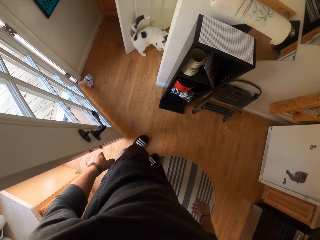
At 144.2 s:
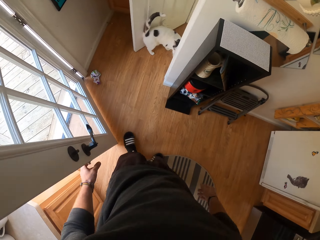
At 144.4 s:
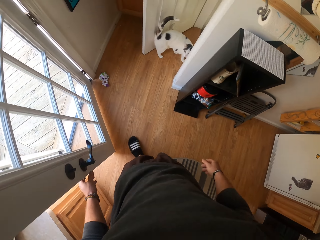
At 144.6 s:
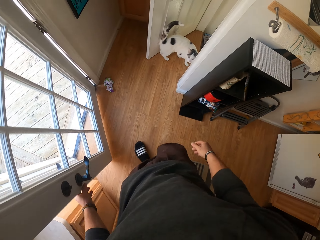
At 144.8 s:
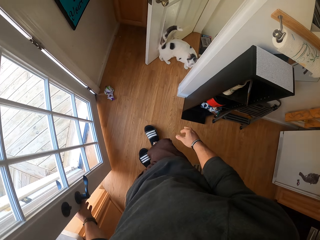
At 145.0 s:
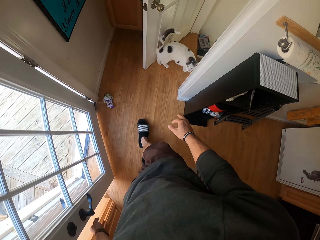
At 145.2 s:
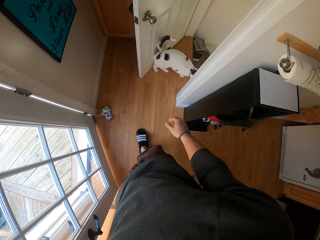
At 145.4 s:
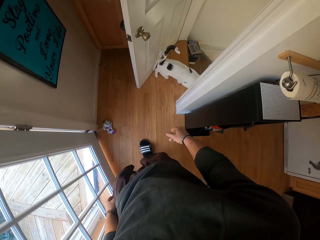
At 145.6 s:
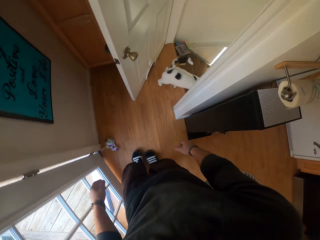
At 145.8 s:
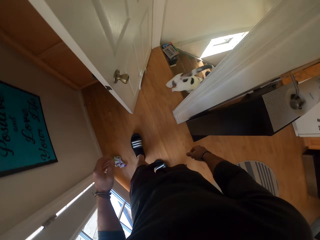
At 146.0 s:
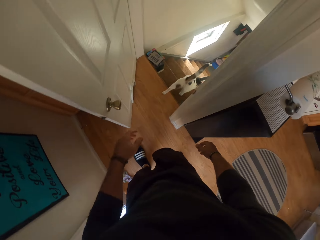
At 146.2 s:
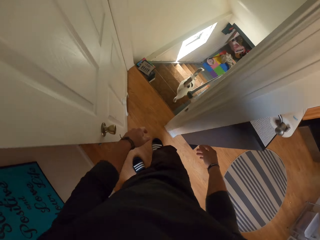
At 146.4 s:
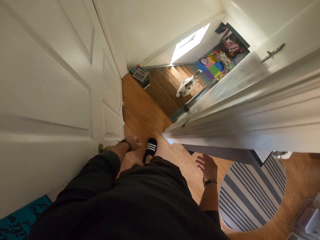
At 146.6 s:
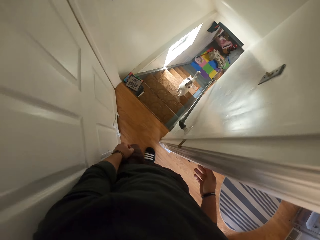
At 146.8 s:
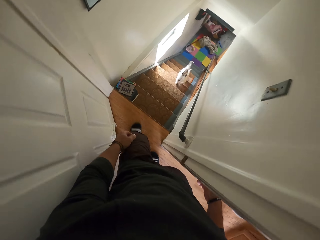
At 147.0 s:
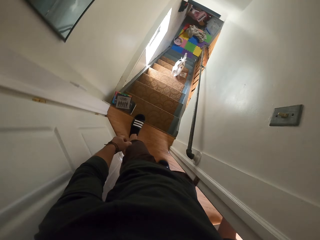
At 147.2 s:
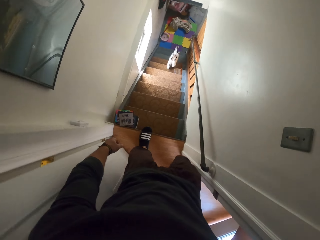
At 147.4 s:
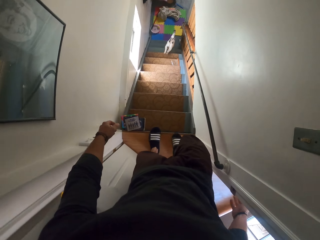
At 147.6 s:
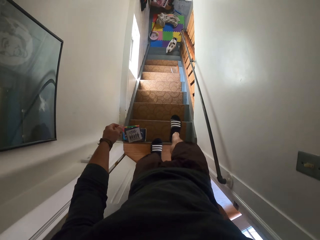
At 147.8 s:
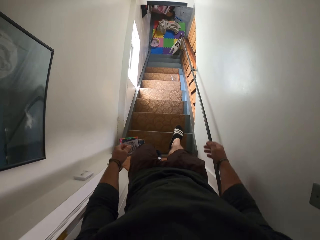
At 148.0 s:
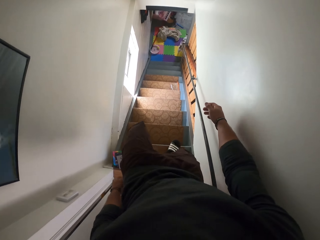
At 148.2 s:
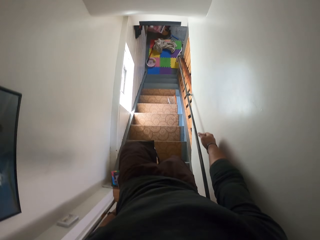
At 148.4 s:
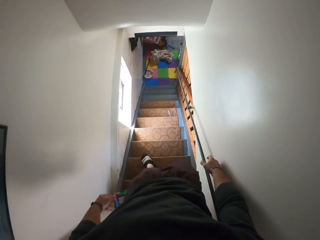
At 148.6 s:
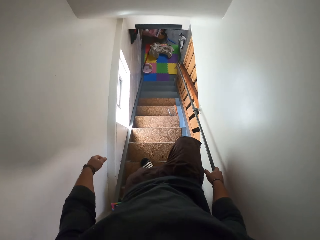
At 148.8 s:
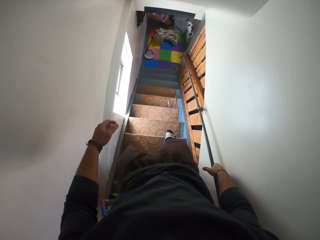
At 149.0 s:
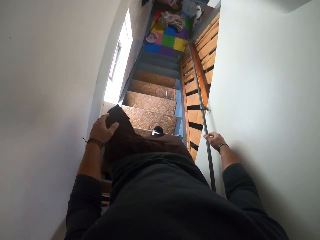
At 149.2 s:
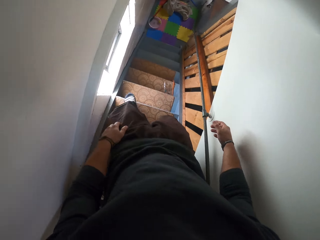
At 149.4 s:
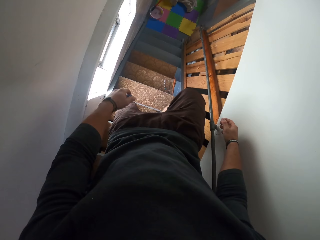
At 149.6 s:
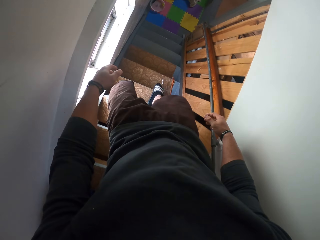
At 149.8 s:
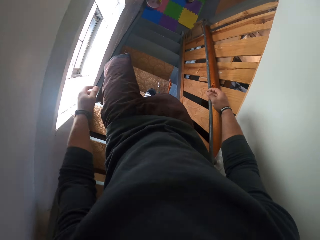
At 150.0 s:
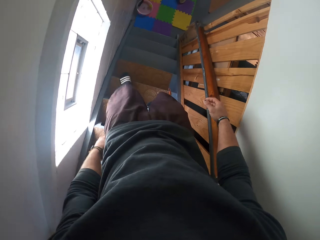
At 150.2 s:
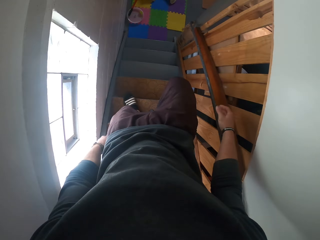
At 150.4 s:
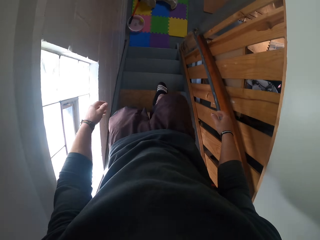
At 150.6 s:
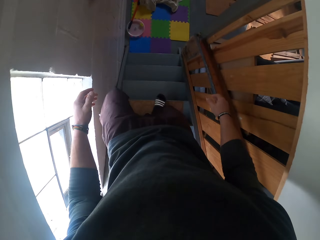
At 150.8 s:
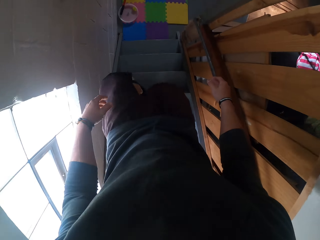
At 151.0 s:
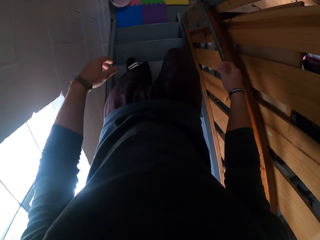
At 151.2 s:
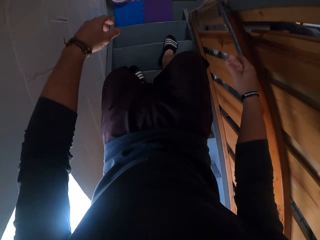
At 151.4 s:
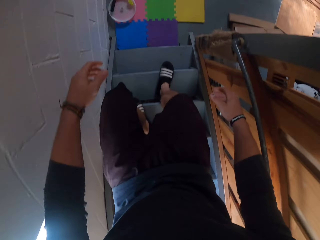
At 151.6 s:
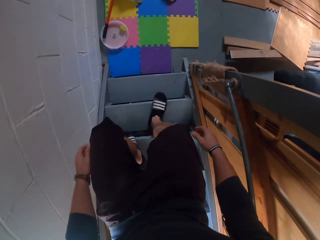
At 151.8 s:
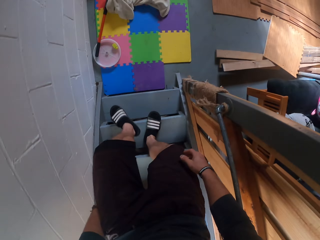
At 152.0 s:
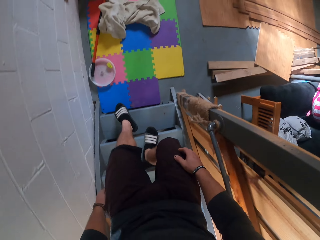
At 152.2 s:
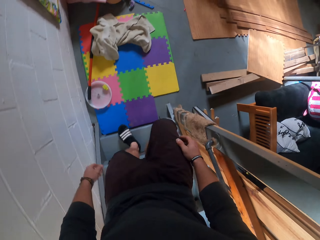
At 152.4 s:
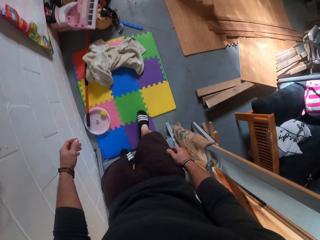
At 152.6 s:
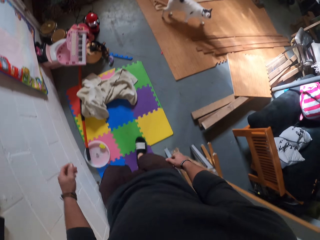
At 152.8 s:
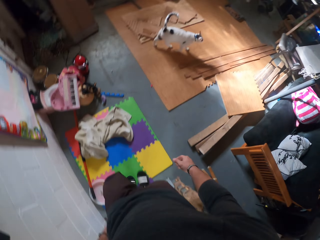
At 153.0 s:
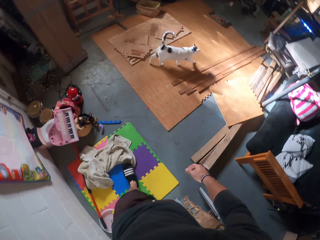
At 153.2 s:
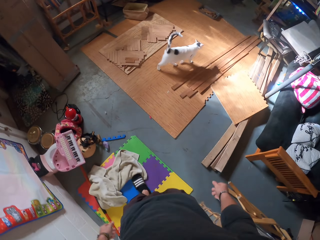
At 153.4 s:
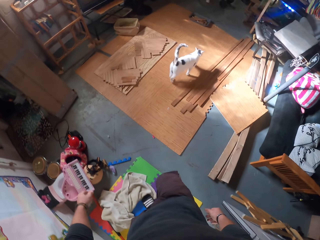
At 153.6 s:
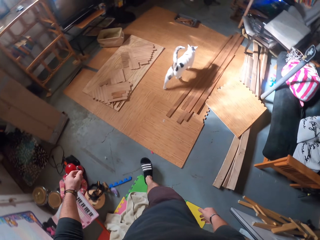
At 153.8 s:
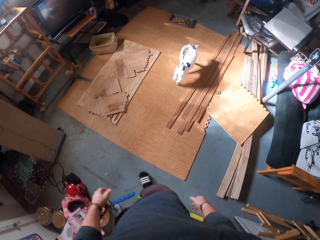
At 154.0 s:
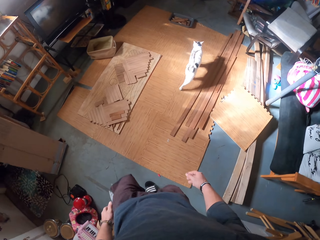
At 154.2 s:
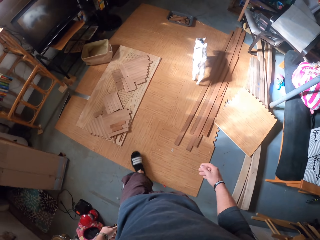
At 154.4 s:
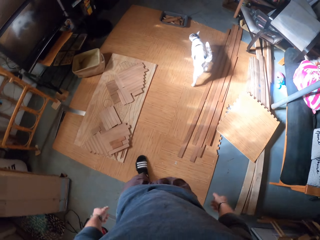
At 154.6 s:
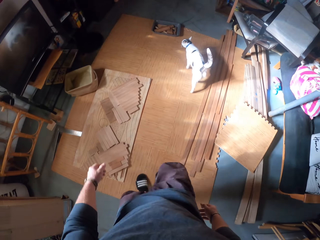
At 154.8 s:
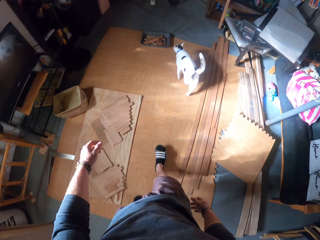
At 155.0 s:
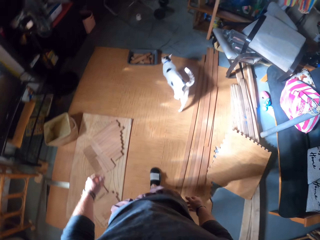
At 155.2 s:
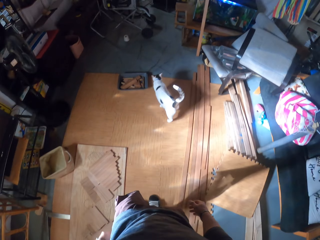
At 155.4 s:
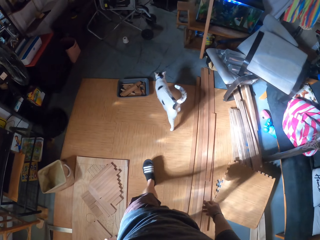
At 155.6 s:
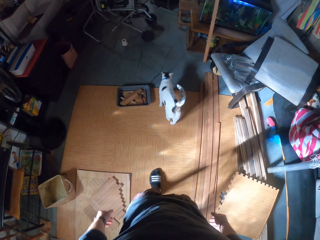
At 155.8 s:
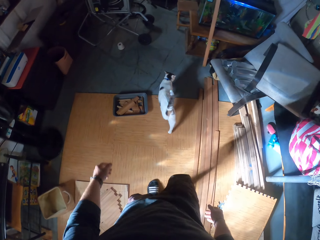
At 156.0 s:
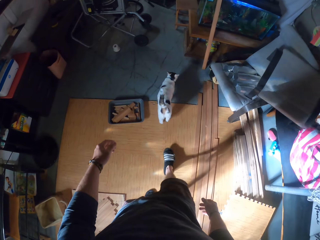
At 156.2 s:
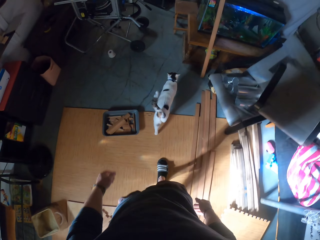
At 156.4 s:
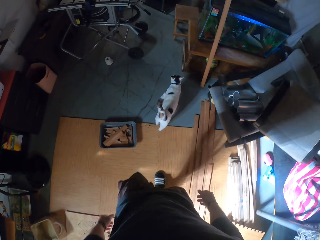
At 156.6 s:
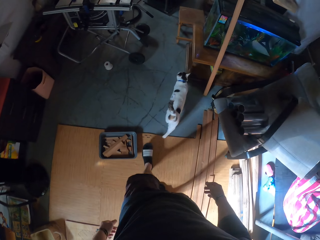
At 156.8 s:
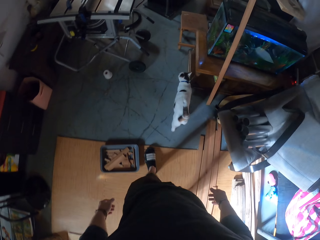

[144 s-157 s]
The camera wearer walks around. The cat goes down the stairs. The camera wearer goes down the stairs. They walk around.

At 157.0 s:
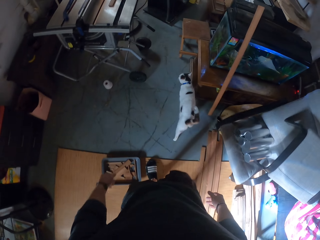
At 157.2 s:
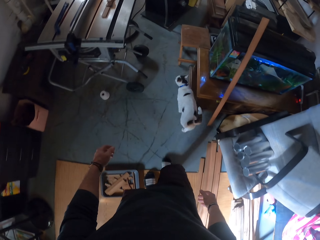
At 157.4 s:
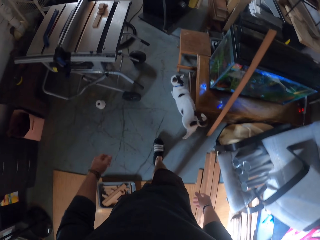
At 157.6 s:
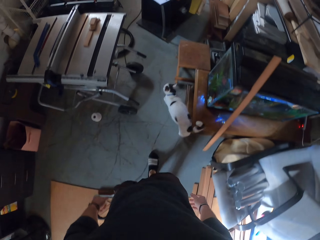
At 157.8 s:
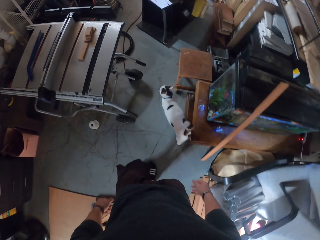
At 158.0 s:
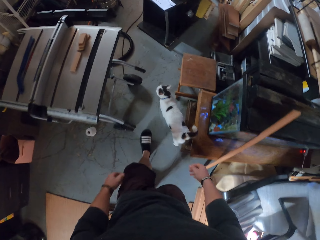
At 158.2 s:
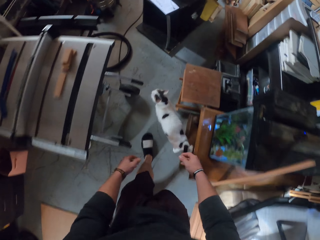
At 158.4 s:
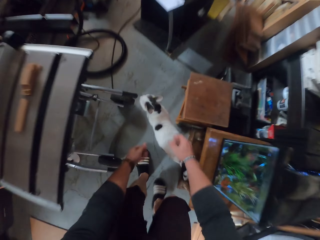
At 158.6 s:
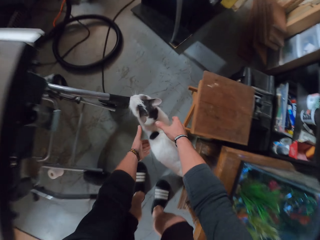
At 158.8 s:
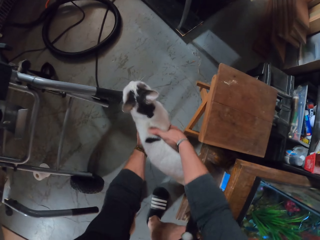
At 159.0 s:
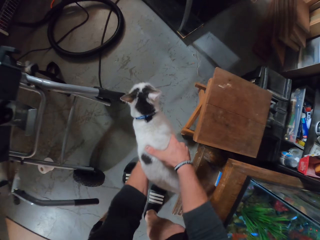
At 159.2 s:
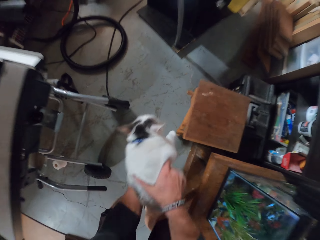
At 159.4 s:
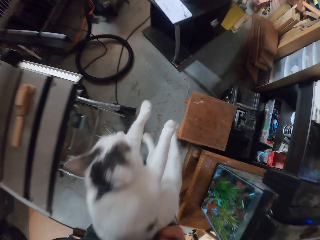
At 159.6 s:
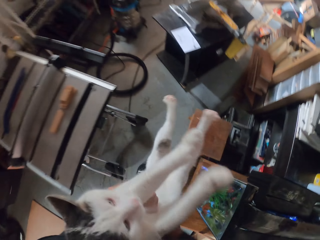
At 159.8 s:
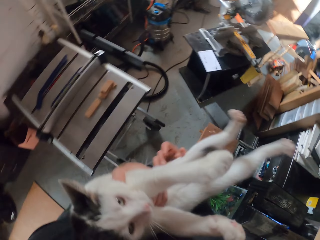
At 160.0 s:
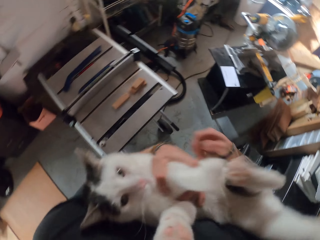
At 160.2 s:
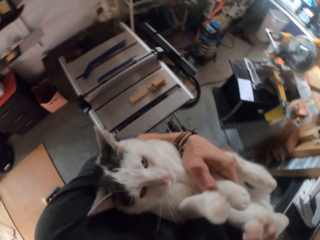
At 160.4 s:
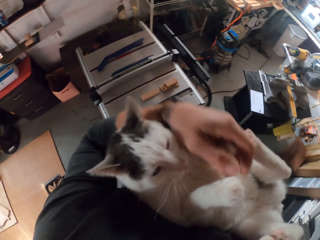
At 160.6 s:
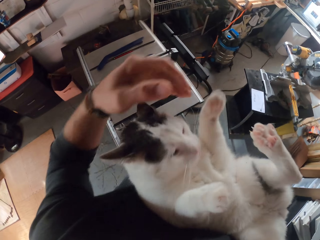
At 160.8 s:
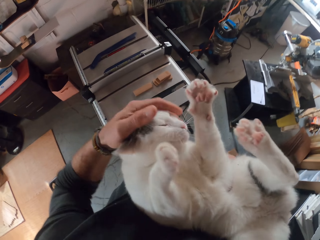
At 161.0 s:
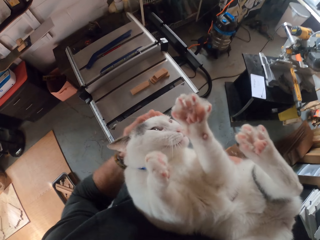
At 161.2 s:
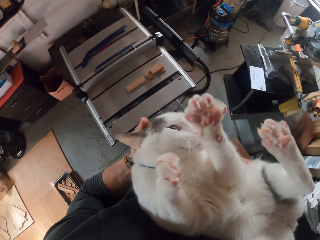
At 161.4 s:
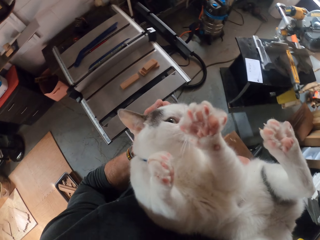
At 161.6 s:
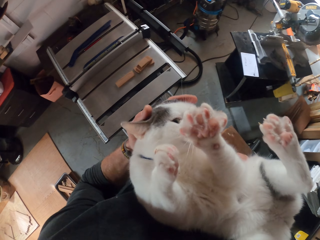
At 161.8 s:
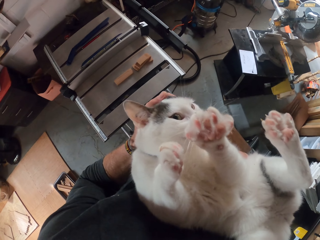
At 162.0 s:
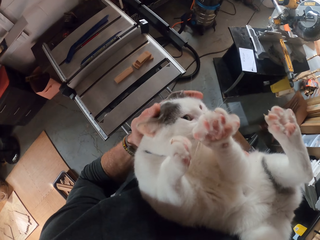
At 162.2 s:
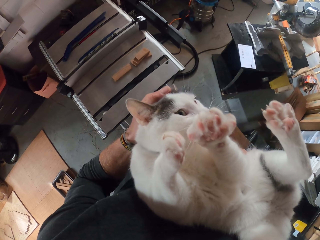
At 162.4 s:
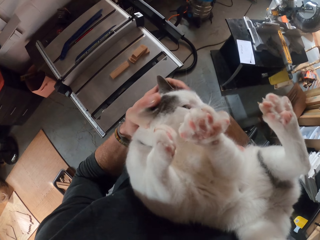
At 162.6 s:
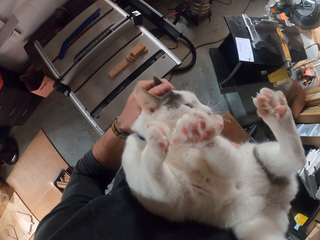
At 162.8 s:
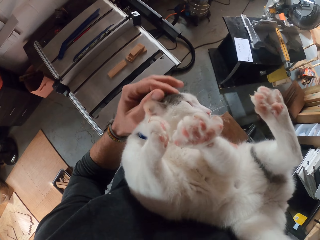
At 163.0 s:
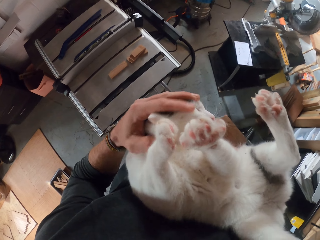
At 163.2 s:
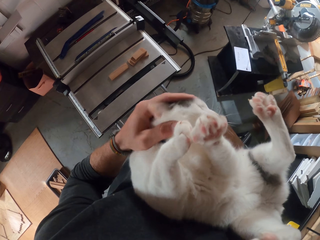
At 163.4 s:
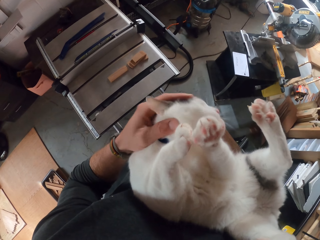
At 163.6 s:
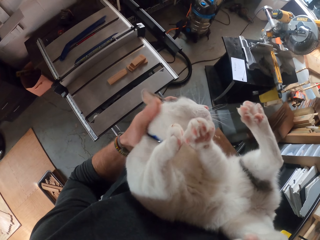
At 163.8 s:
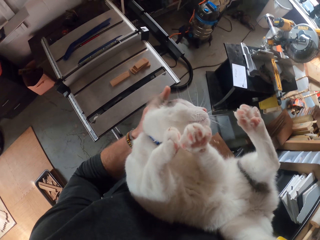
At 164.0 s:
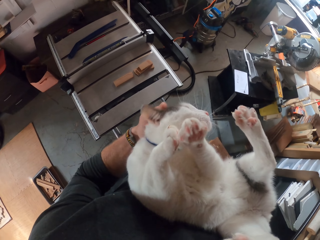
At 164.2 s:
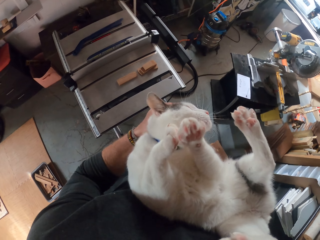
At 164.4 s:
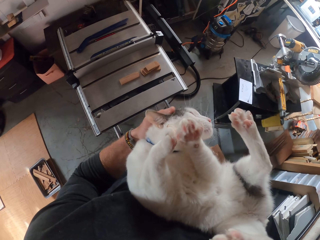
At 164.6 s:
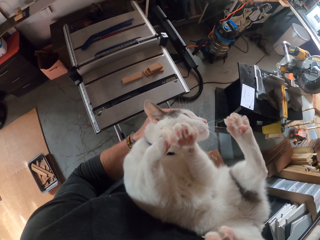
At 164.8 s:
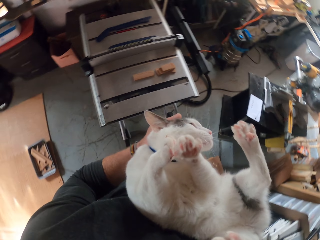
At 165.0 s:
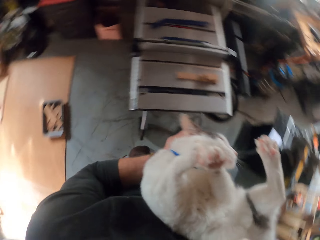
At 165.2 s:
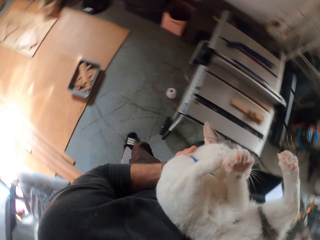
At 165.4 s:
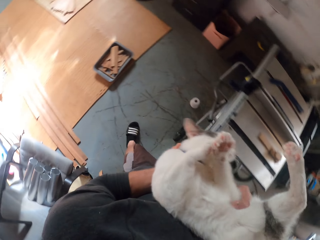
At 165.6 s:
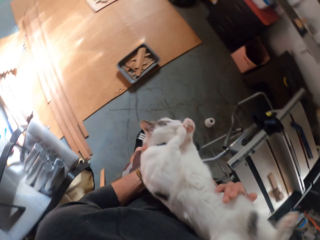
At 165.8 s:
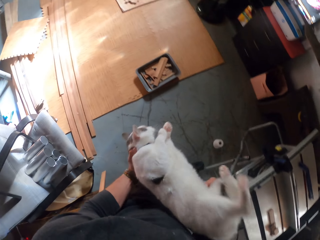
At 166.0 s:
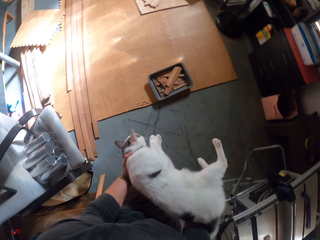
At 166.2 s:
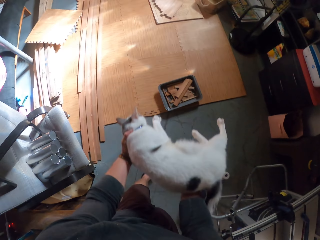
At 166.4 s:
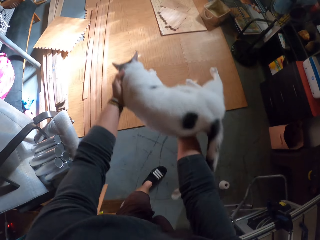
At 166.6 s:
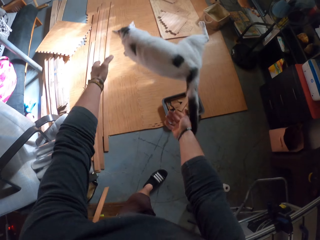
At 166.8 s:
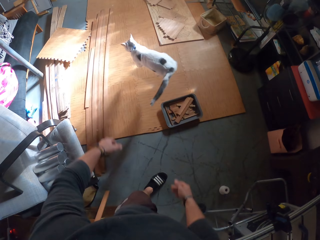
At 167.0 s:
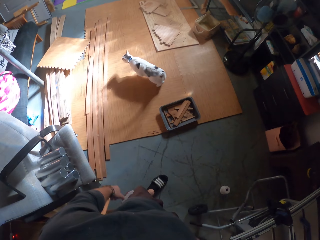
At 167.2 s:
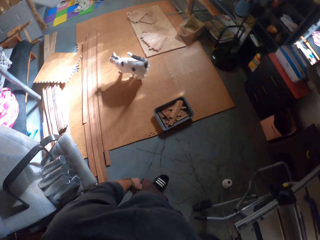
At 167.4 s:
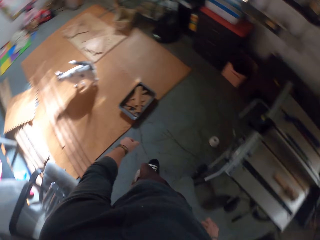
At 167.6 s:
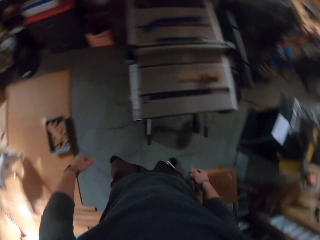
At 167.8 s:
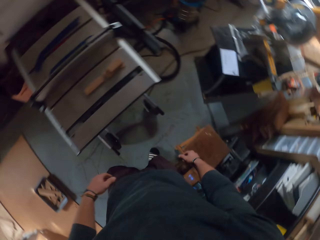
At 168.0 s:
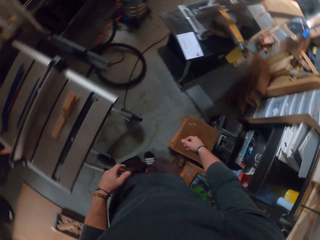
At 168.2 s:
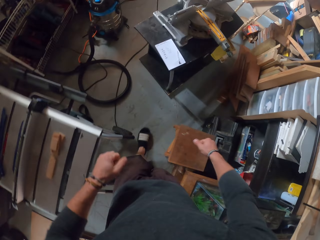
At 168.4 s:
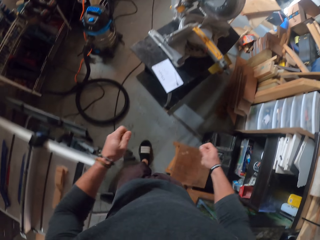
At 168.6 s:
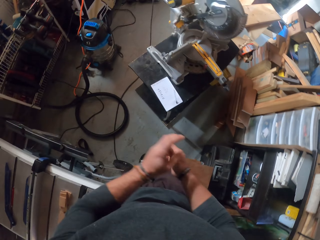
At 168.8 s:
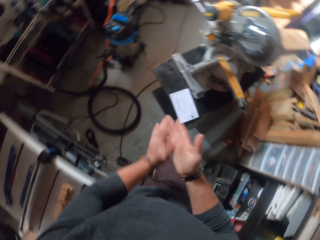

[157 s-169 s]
The camera wearer carries the cat with both hands. He picks up the cat. He touches the cat with his left hand. He cuddles the cat. He throws the cat to the floor with both hands.
